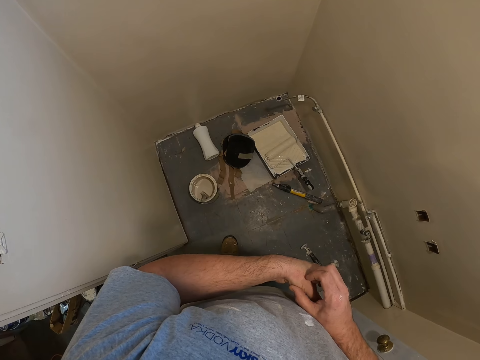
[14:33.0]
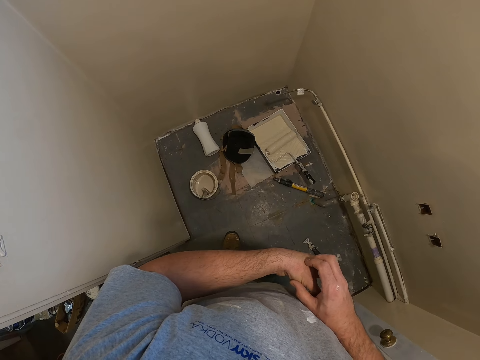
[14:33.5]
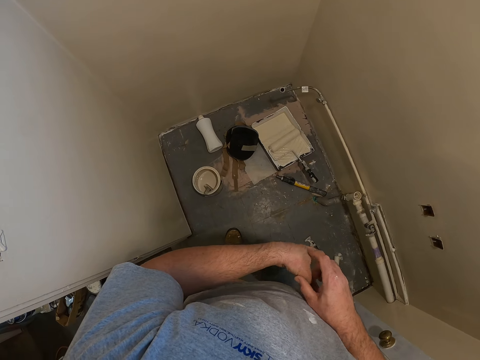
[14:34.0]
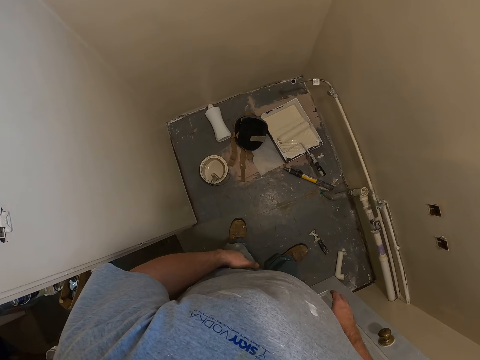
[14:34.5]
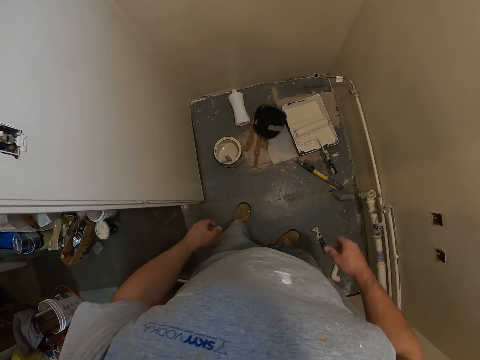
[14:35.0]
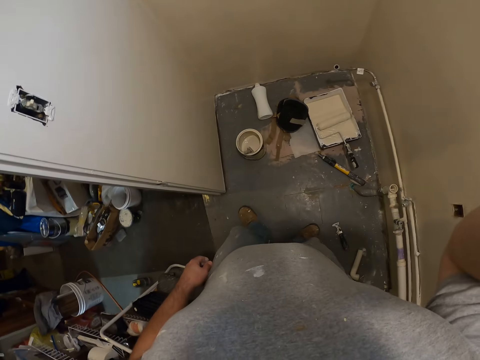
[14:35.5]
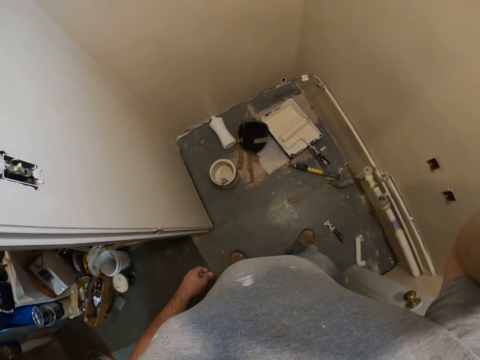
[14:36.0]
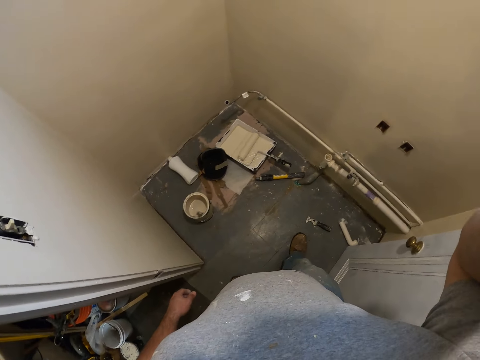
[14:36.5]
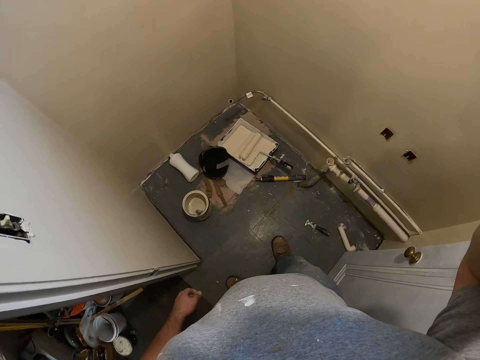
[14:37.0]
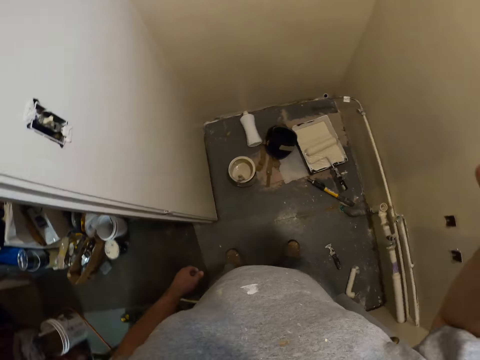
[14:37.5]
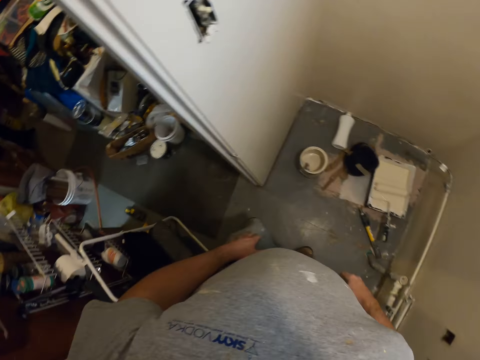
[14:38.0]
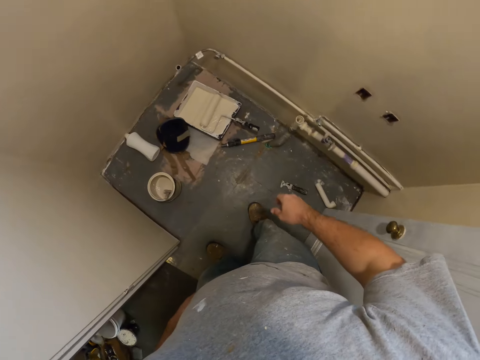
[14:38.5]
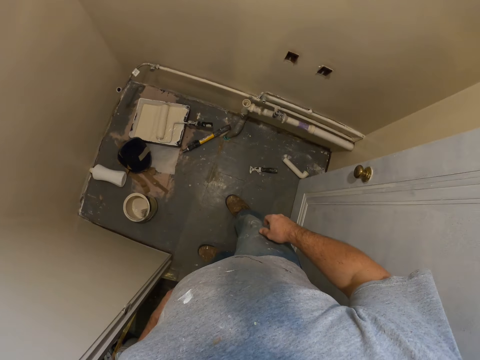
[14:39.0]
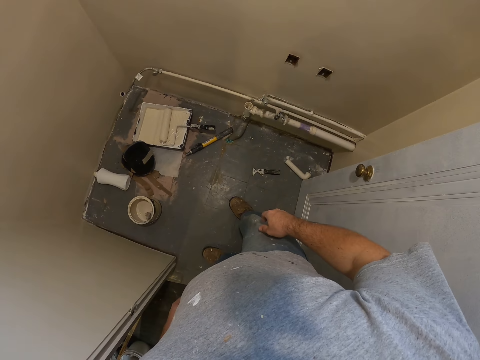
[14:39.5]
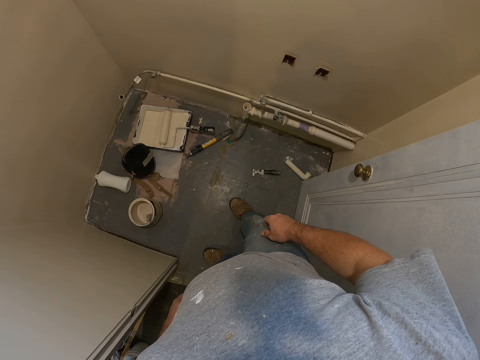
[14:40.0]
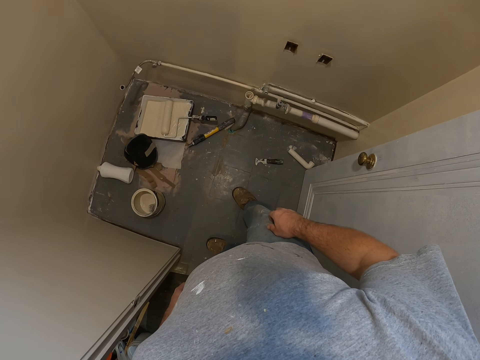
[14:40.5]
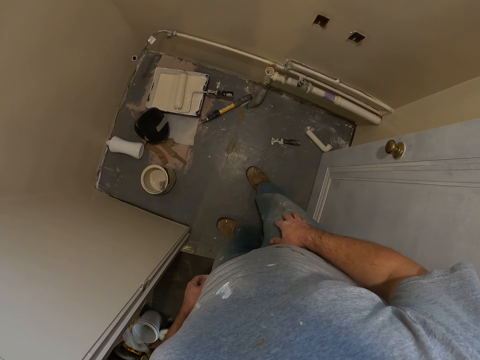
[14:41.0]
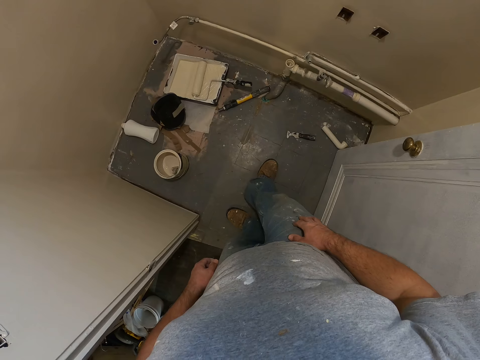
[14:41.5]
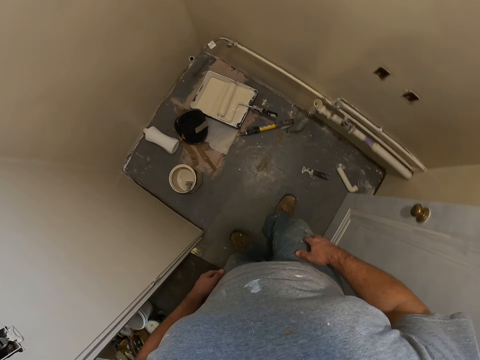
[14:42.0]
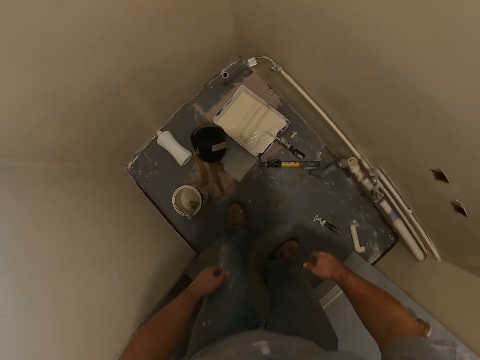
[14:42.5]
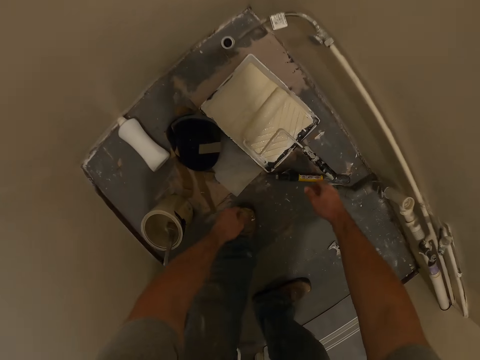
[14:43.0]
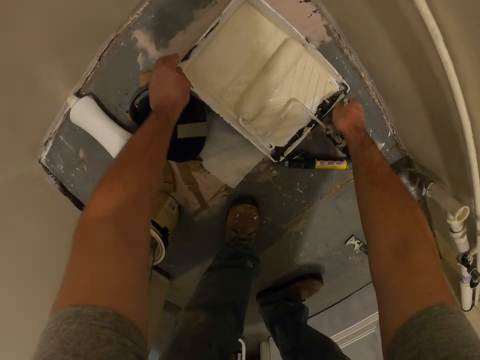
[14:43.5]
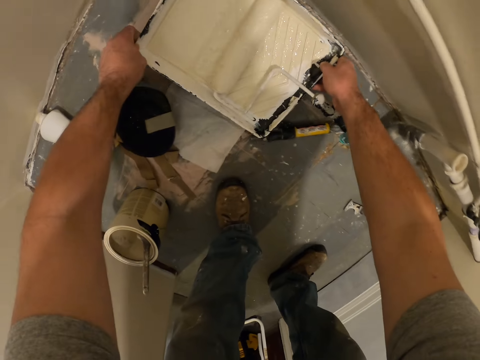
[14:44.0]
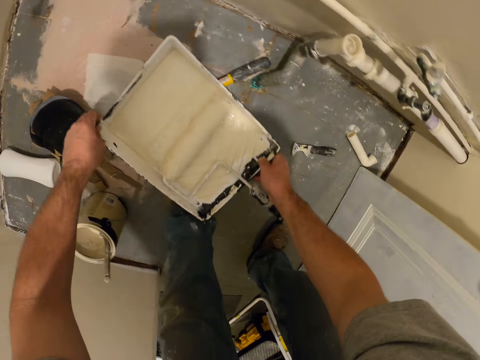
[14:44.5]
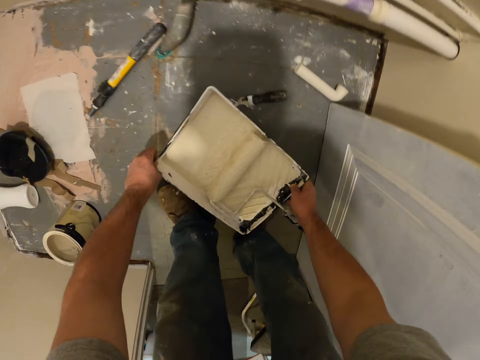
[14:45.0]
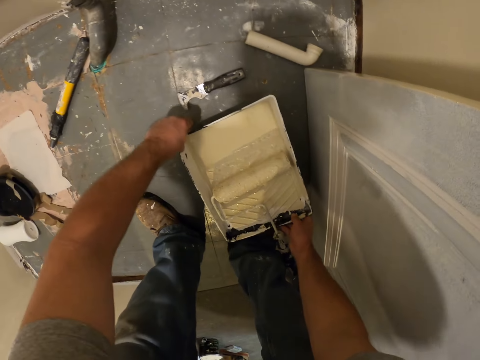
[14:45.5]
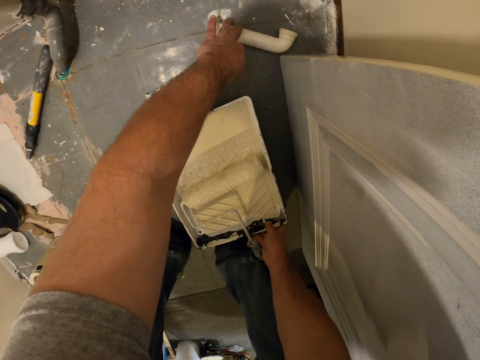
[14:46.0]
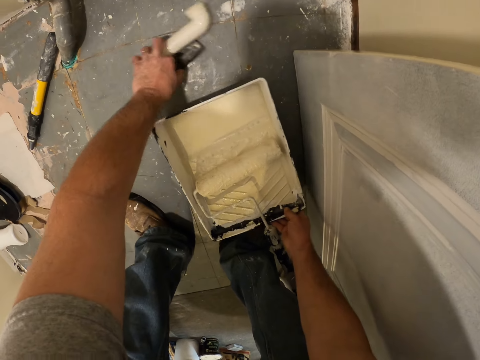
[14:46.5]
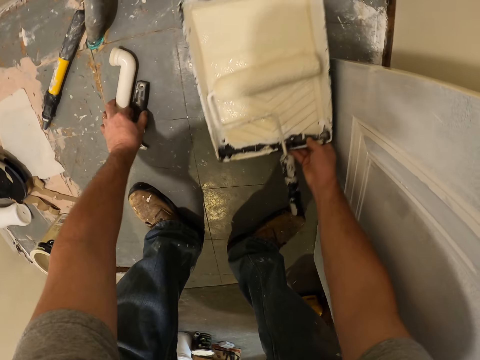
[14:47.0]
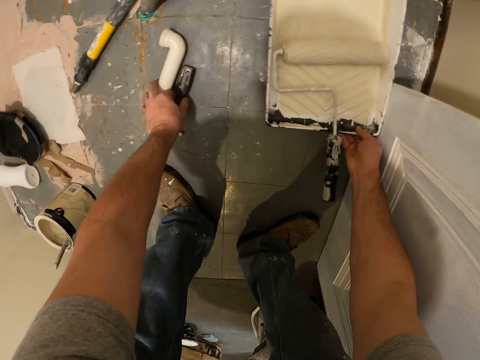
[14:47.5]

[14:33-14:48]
The camera wearer adjusts his glasses. He touches his headgear. He looks around. He carries the paint bowl. He picks up the paint bowl. He drops the paint bowl on the floor close to the door. He picks up a pipe and a scraper close to the door. He moves the paint bowl into the initial position of the pipe.

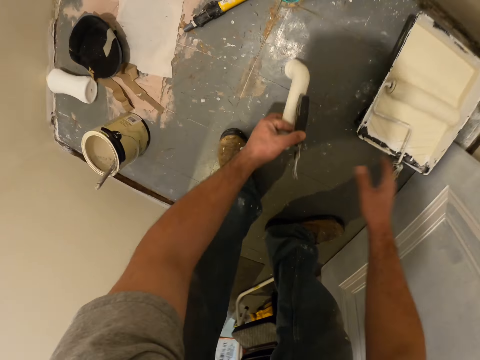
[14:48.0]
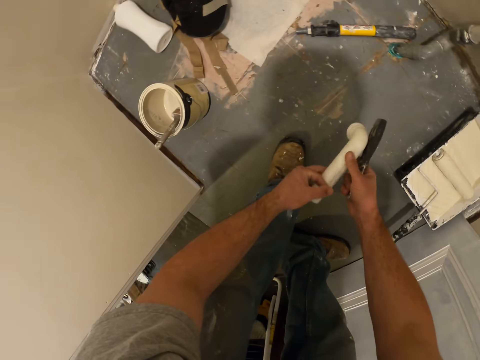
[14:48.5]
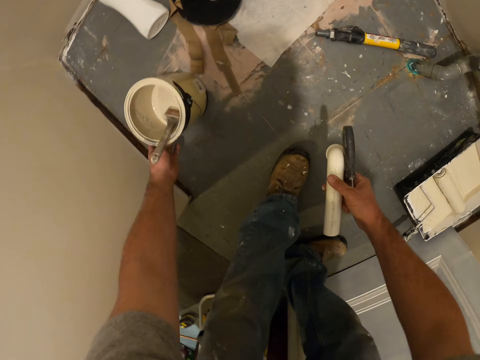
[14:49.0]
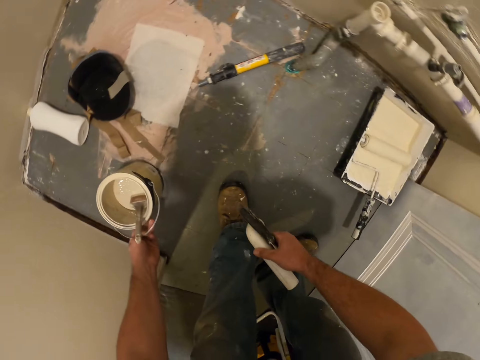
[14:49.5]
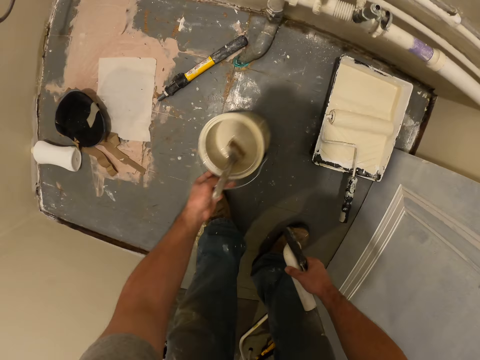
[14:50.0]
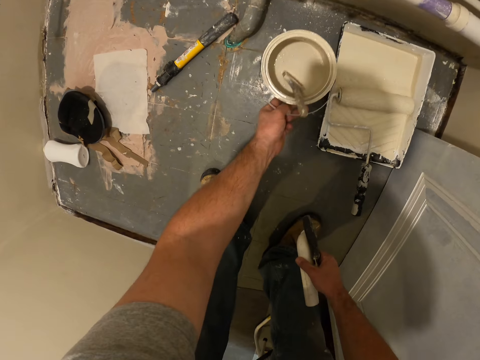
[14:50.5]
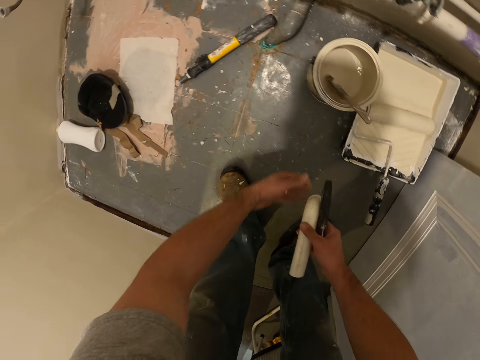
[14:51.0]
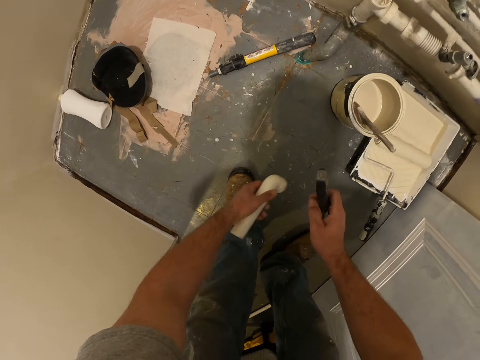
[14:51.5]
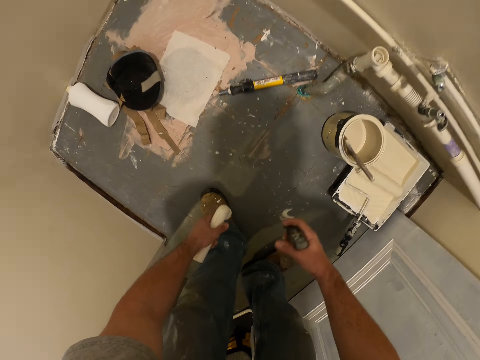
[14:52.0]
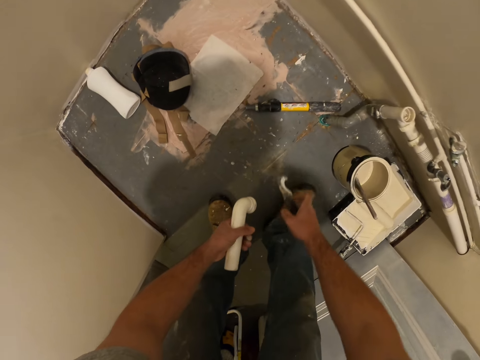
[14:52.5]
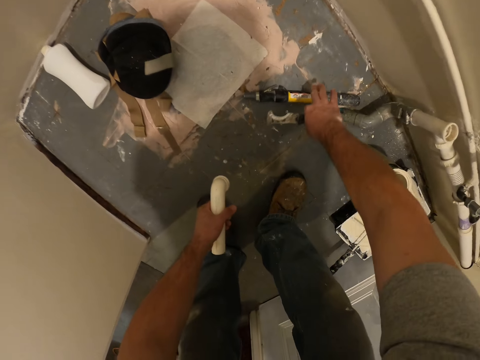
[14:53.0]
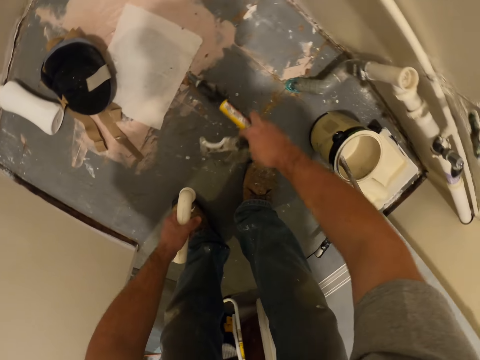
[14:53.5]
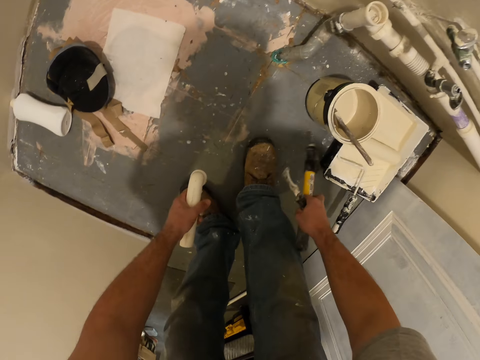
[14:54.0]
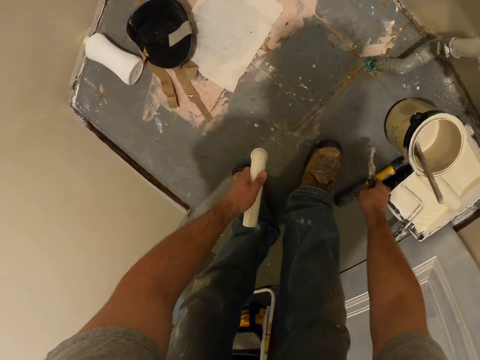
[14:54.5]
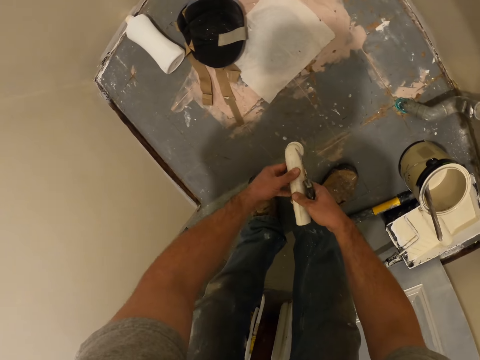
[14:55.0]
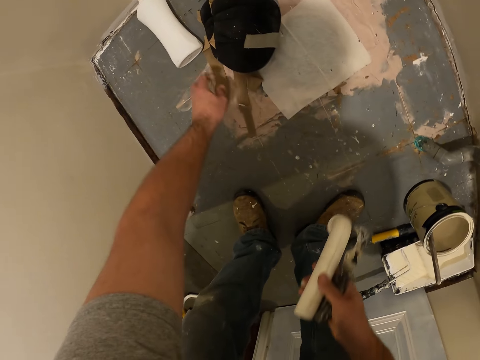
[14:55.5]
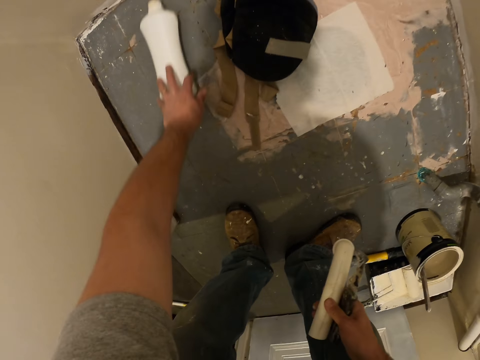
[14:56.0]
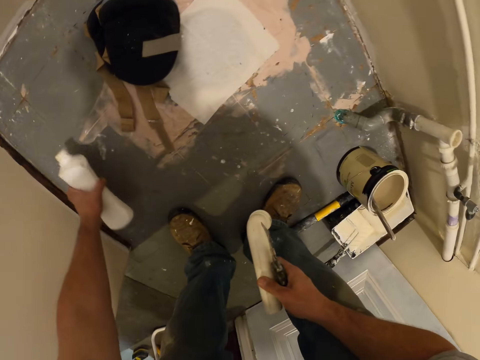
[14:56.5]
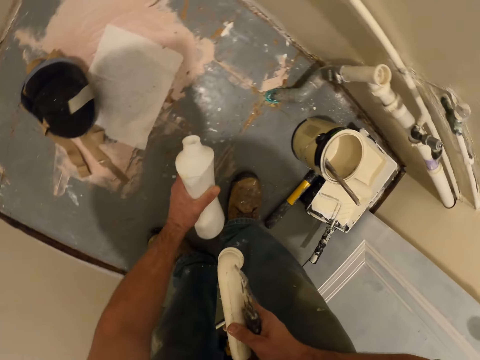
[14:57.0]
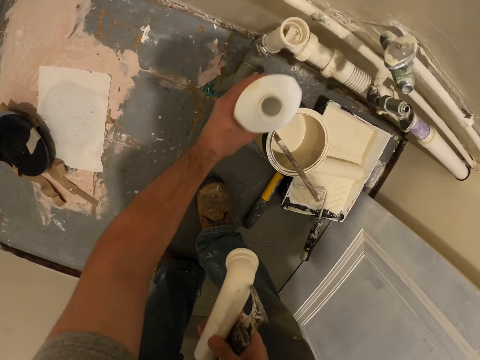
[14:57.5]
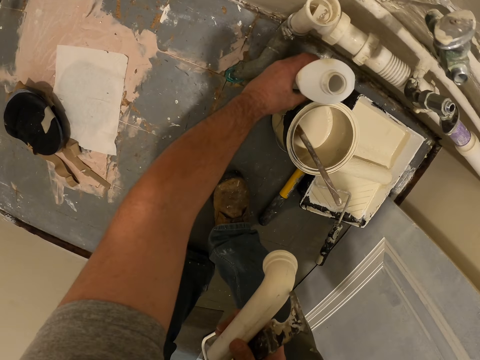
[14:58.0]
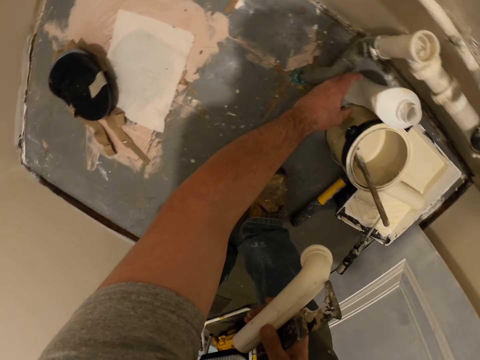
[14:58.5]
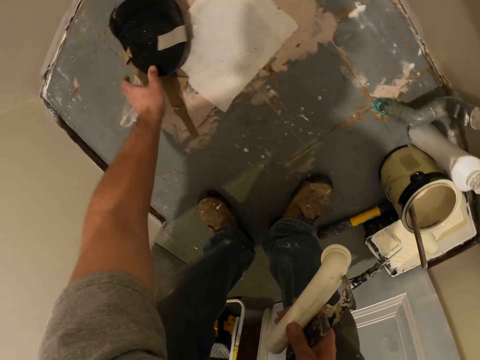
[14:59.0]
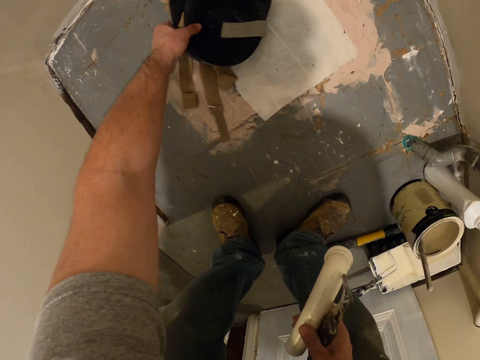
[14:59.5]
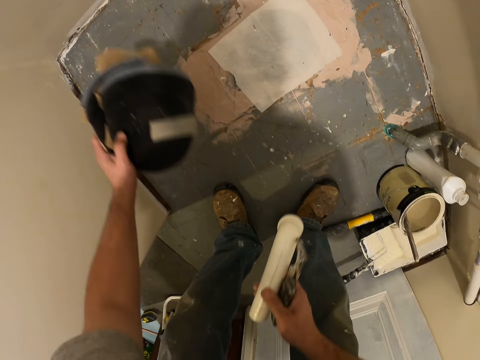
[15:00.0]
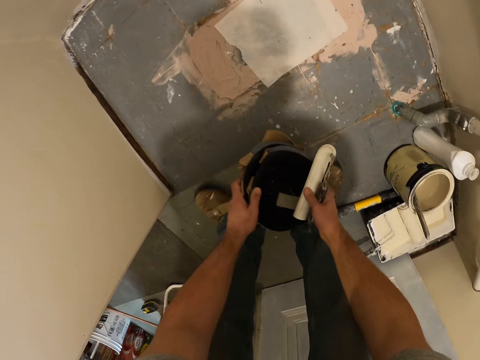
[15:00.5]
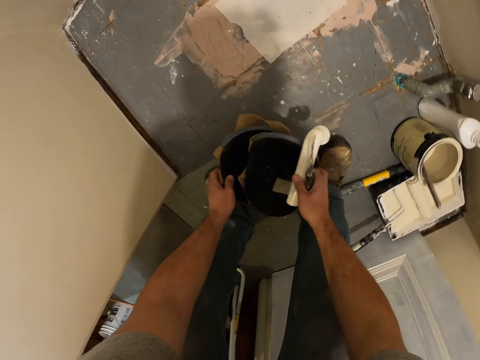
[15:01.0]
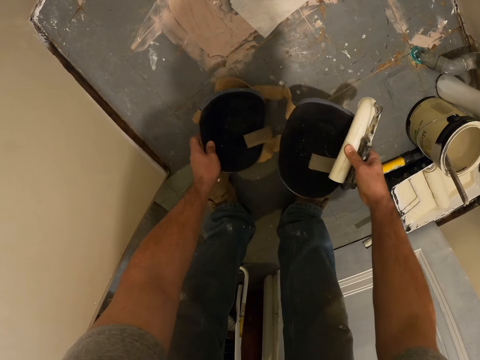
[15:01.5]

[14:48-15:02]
The camera wearer passes the scraper and the pipe to the other hand. They pick up the can and carry the paint can. They drop the paint can on the floor close to the bowl. They pass the pipe to the other hand. They pick up a hammer. They drop the hammer on the floor close to the paint can. They pass the pipe to the other hand. They pick up a white bottle. They drop the white bottle on the floor close to the paint can. They pick up a knee pad and separate the knee pad.
